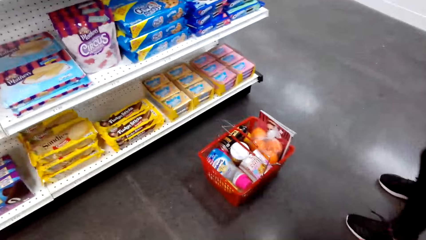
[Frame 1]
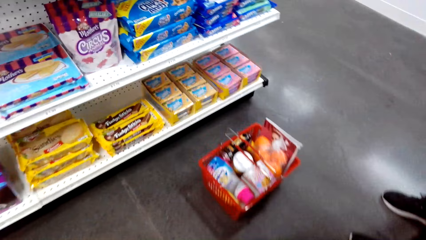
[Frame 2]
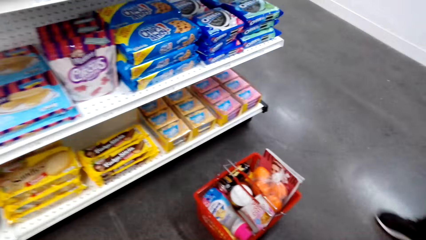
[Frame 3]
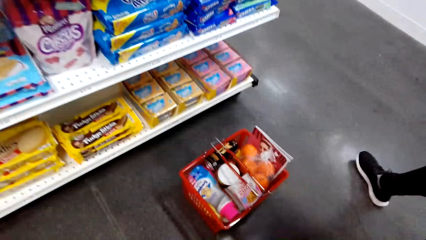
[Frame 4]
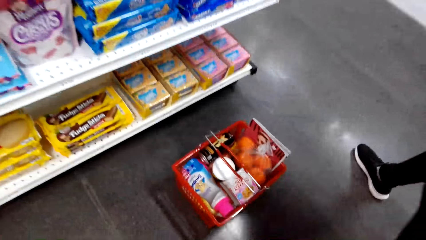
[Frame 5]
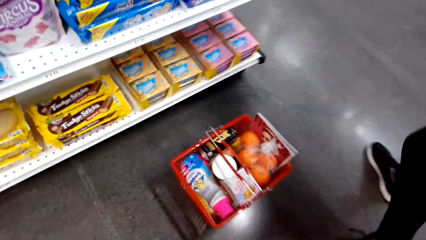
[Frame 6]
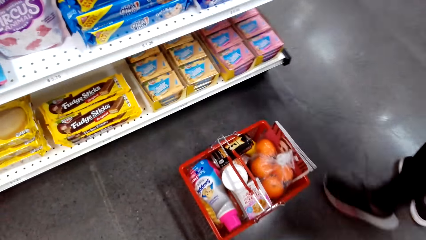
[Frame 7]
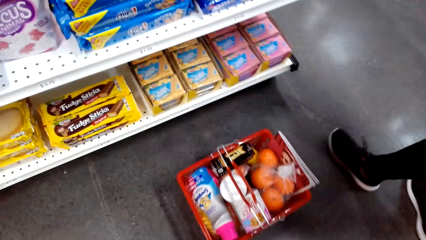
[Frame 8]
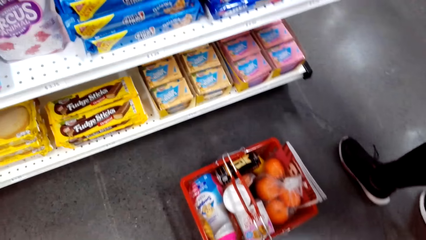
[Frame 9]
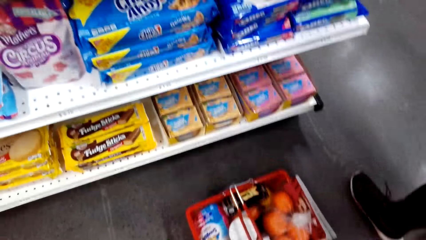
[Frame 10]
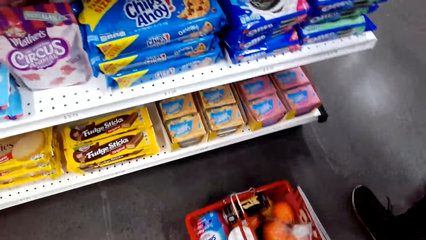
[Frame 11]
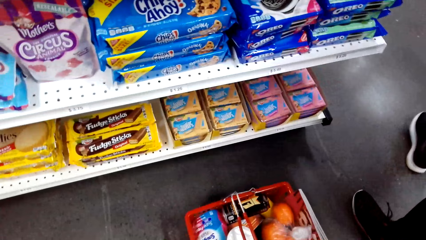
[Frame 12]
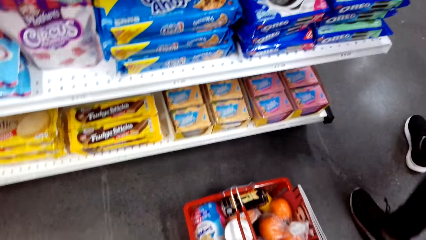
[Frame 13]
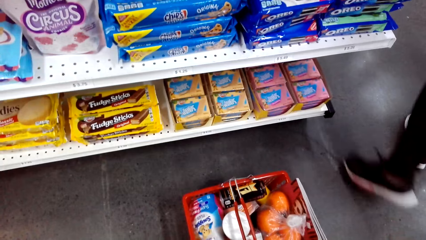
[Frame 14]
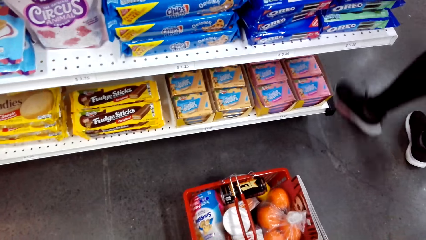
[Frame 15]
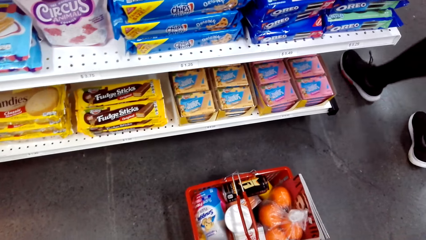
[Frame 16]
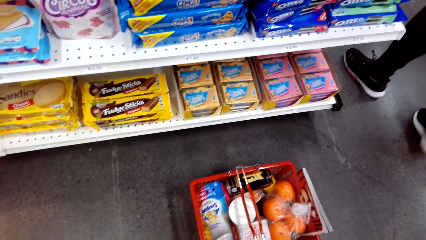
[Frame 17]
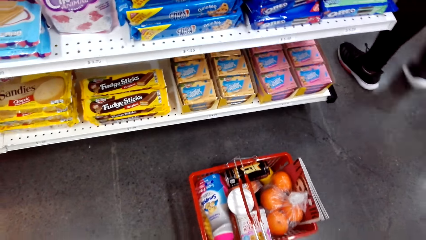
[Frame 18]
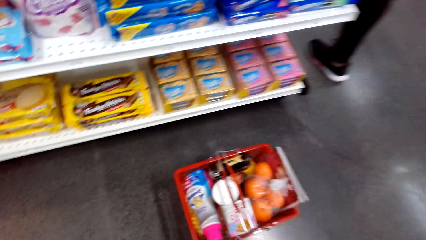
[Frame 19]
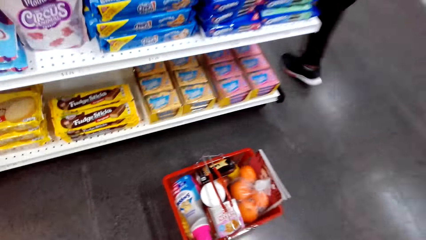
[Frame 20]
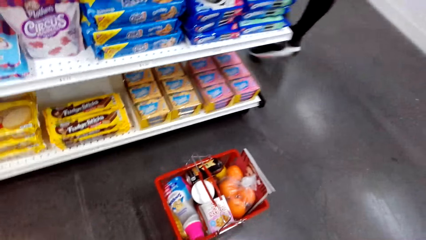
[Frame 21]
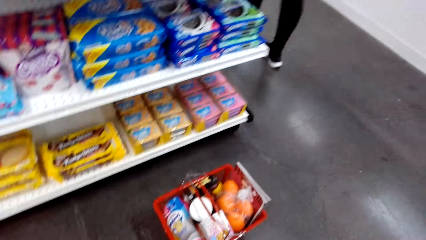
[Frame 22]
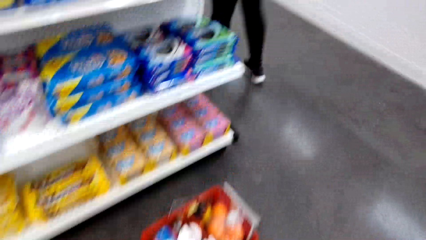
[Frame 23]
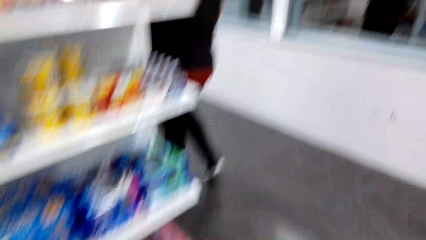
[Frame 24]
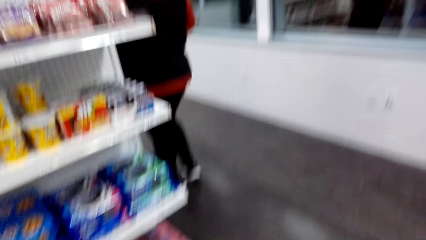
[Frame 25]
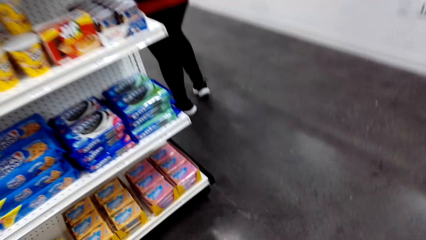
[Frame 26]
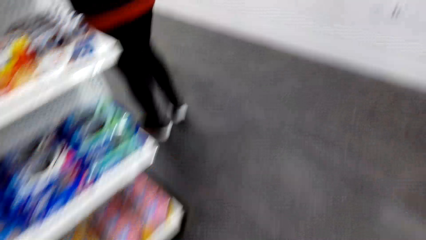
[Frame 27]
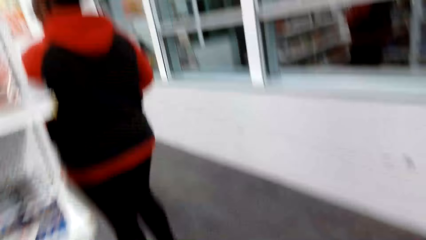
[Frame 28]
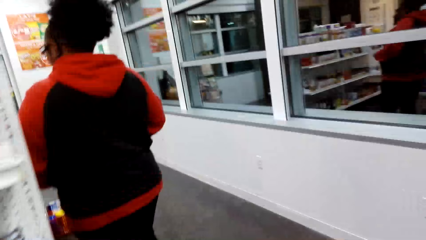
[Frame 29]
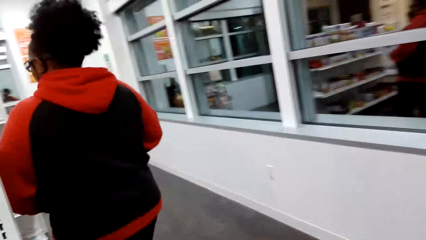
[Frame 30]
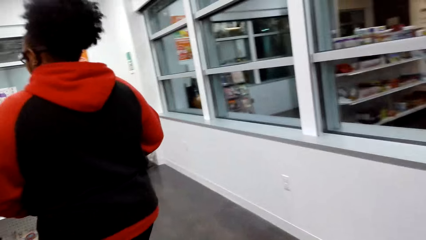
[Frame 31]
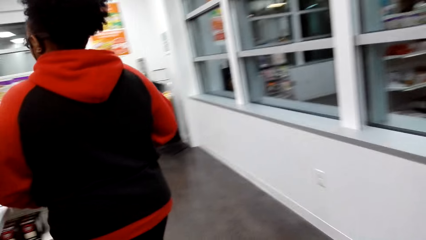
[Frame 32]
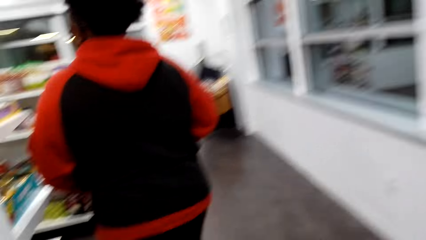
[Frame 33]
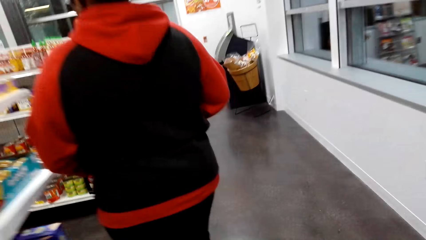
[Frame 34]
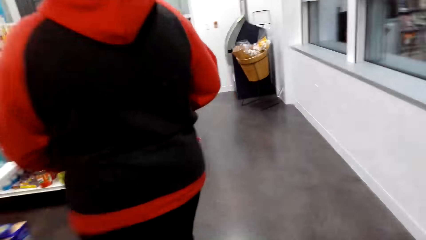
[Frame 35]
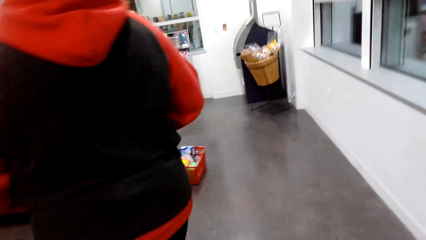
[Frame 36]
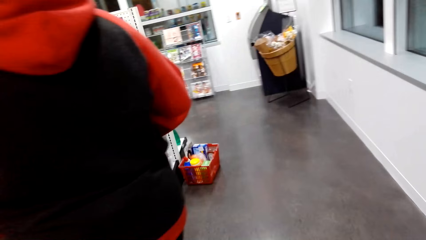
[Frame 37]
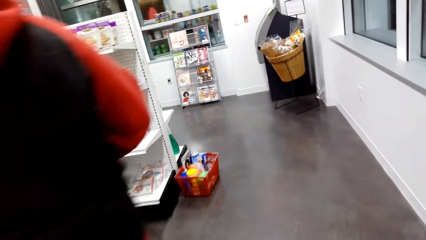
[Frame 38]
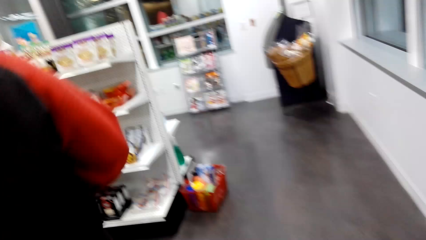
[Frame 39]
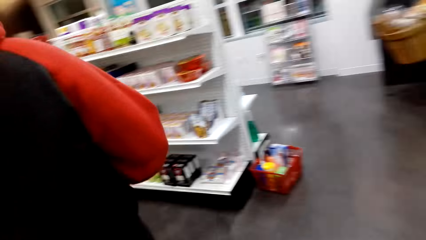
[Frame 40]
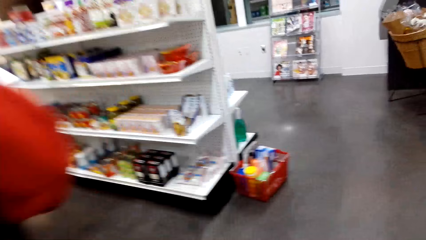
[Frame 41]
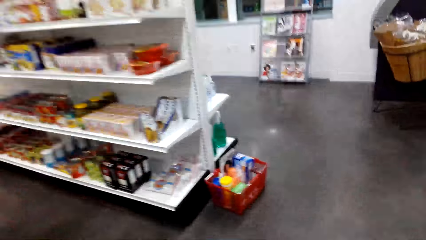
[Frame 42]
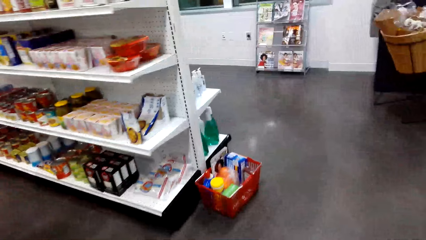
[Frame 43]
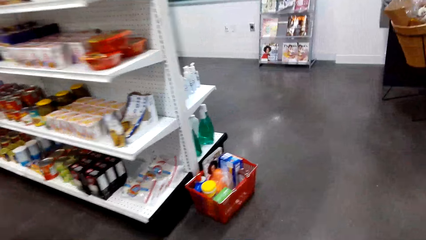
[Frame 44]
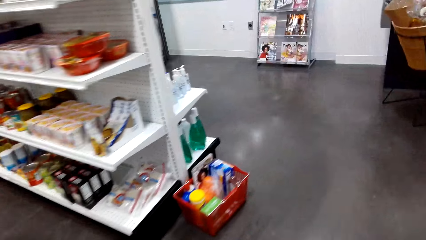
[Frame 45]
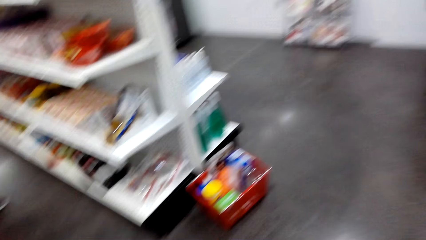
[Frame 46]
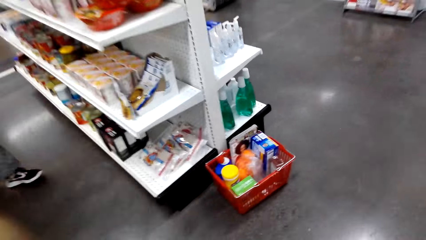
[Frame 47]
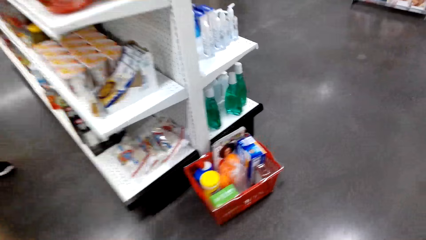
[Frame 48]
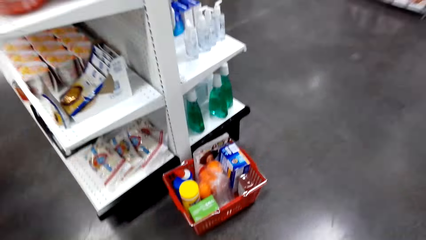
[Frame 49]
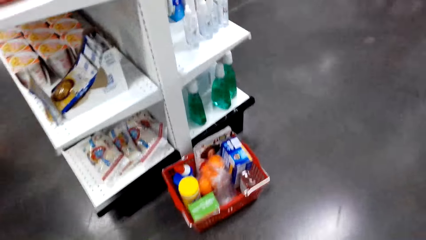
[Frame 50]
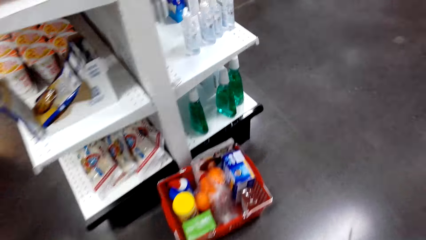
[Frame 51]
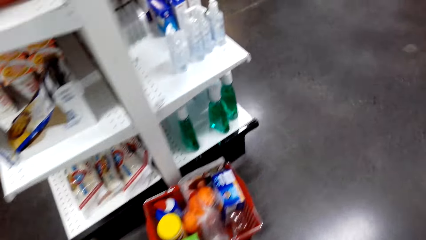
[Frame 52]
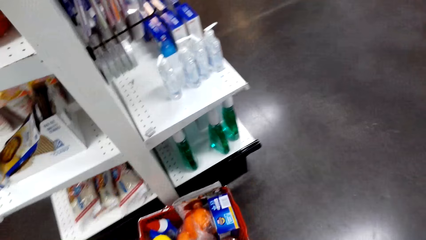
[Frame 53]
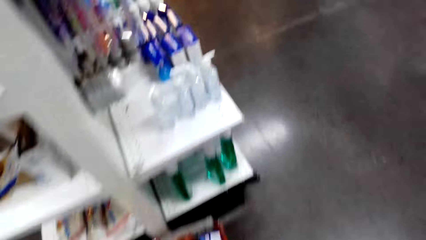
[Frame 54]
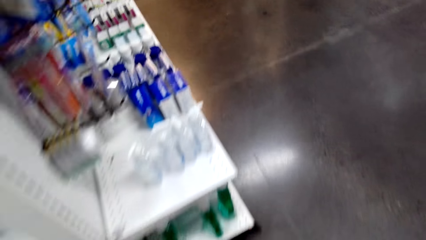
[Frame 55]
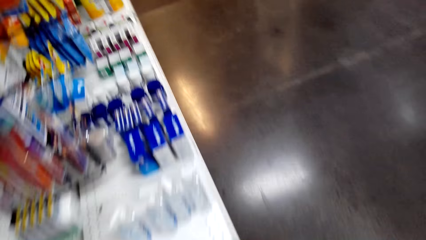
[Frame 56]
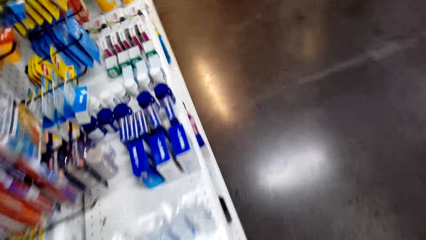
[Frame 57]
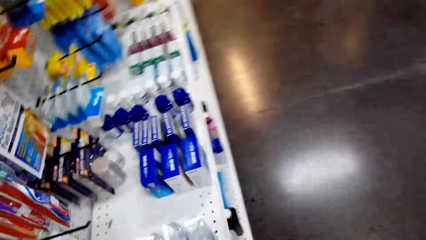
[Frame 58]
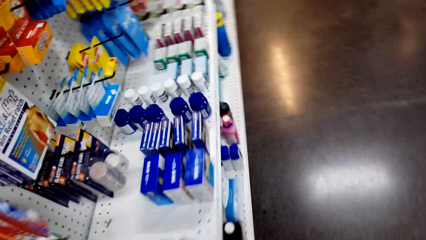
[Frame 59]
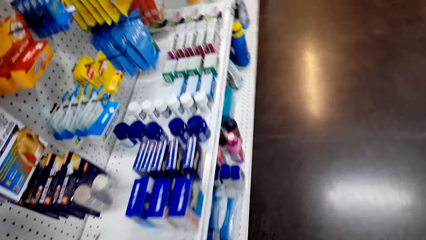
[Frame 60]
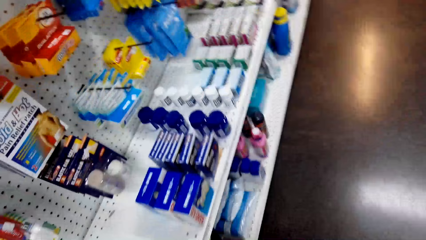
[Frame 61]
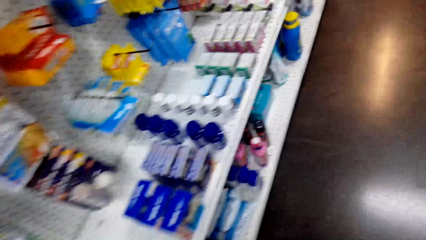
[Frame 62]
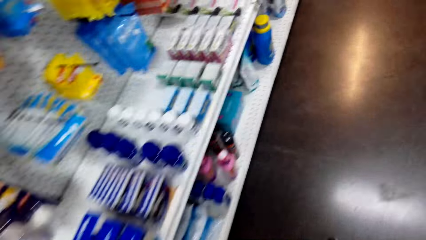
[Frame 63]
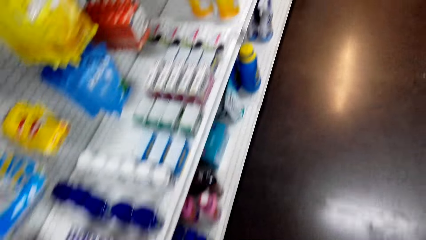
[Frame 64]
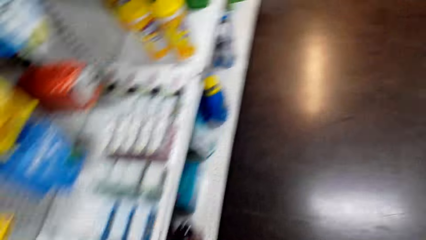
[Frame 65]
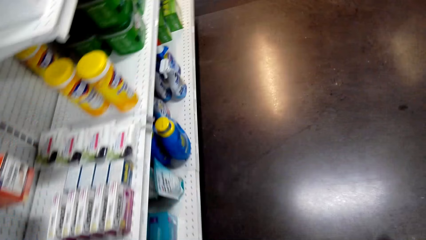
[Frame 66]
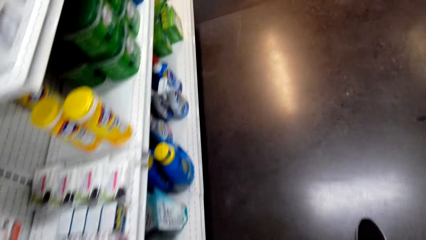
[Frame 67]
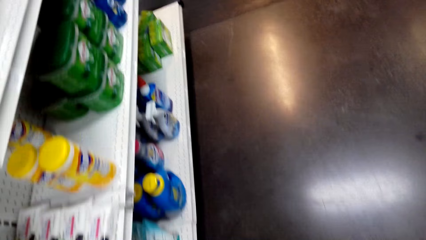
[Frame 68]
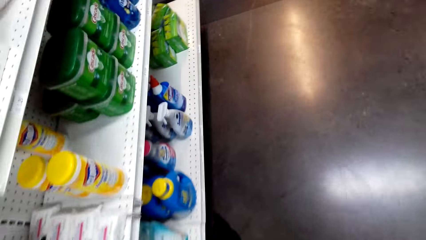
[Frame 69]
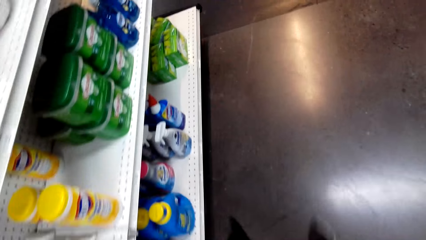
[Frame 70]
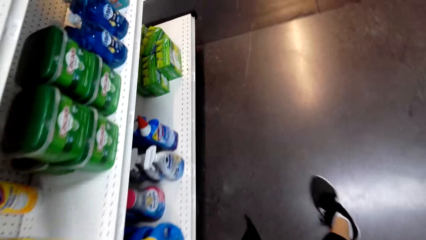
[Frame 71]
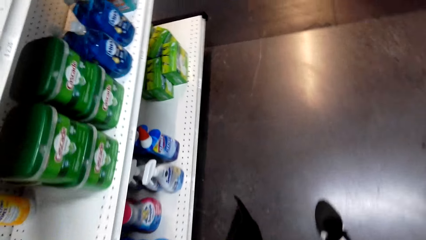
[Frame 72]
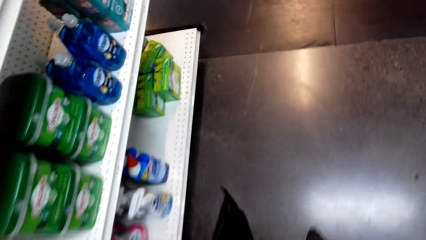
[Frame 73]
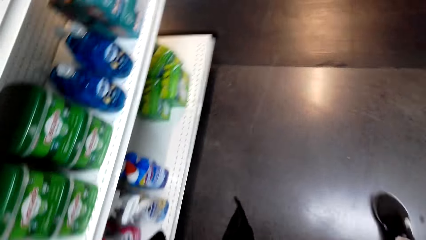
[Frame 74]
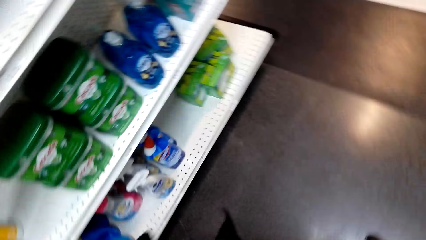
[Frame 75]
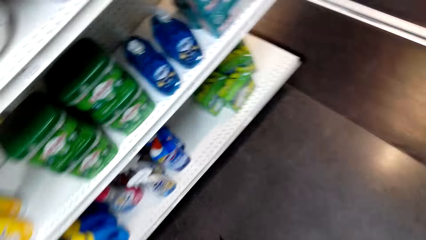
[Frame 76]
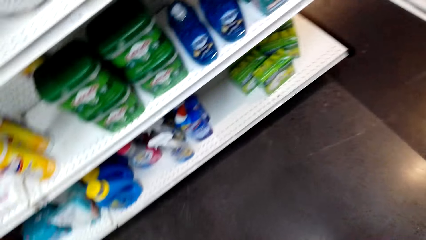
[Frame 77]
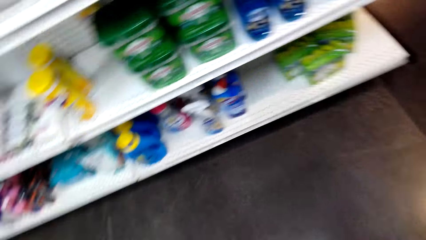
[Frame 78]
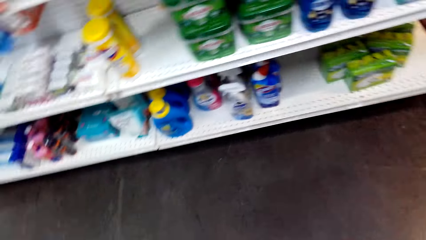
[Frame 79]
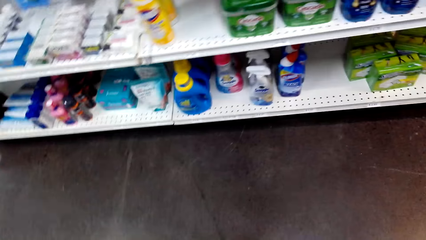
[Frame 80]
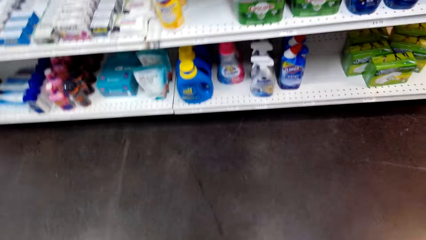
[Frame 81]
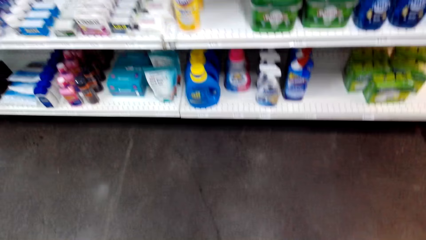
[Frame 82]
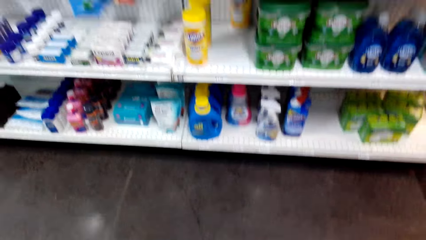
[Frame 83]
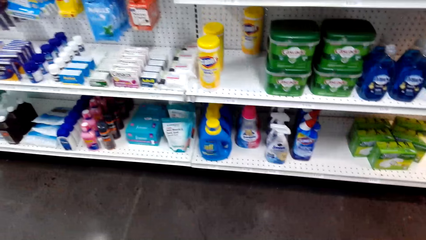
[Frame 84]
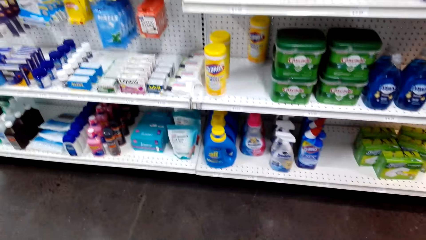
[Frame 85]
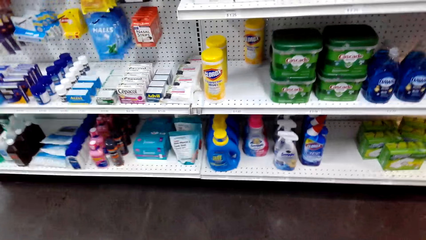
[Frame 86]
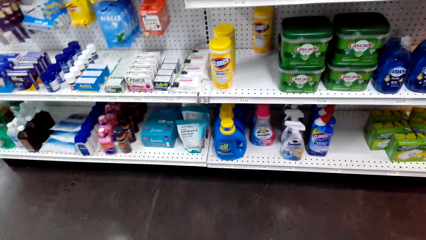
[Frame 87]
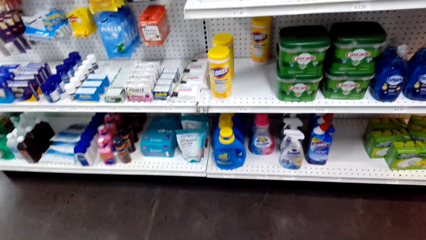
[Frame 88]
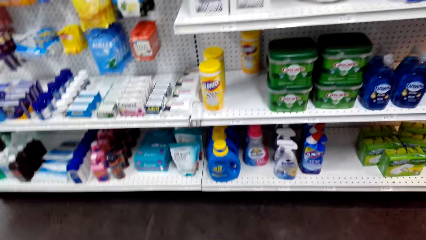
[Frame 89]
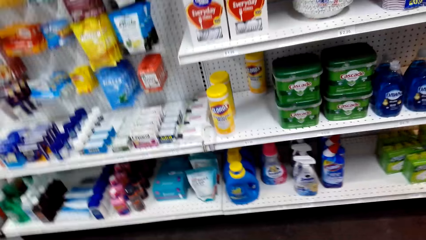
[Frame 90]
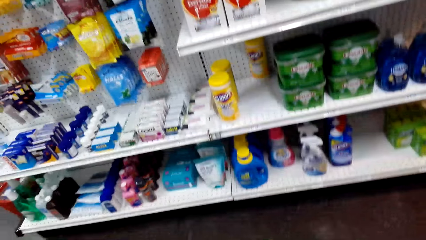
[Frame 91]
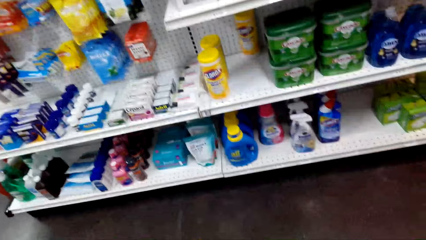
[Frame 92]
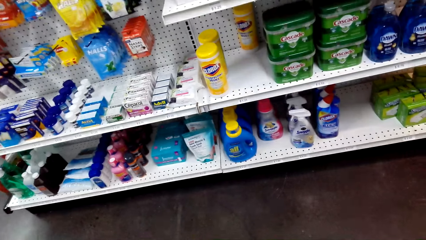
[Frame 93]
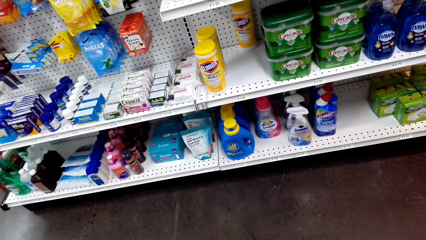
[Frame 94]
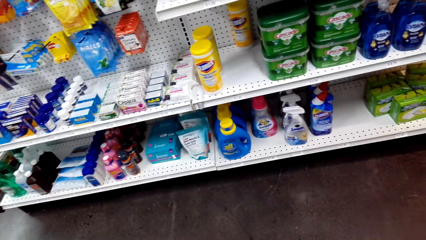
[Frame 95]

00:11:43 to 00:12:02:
The camera wearer looks around and walks around. A lady walks around. The camera wearer turns around and looks around.
